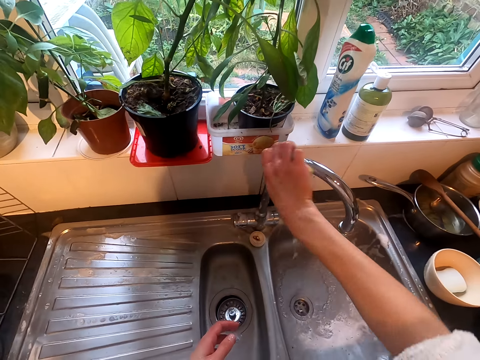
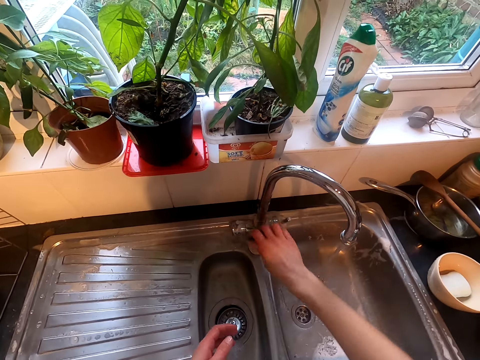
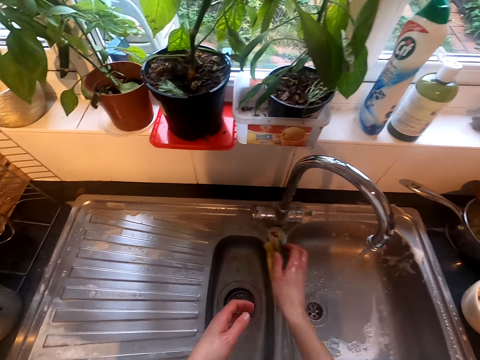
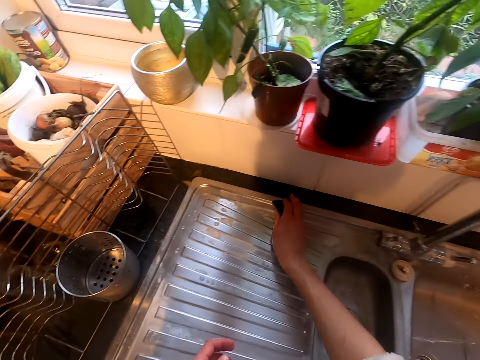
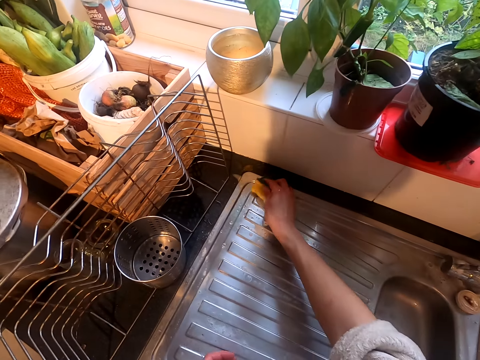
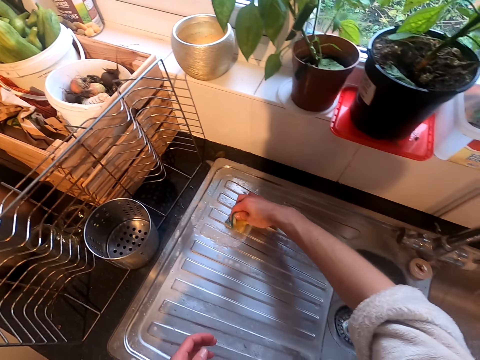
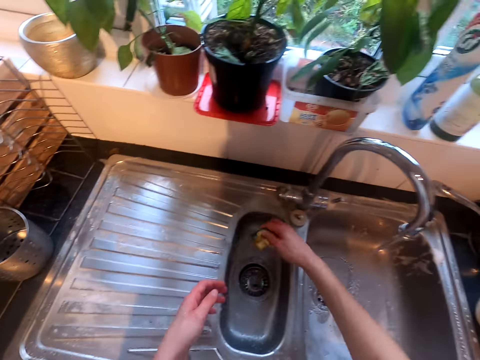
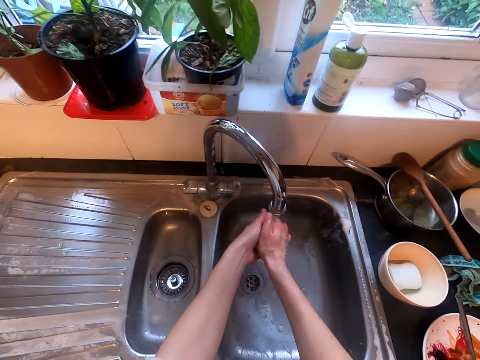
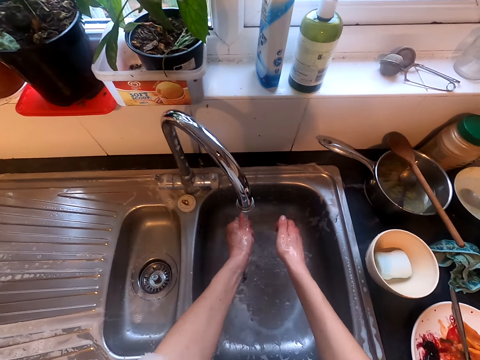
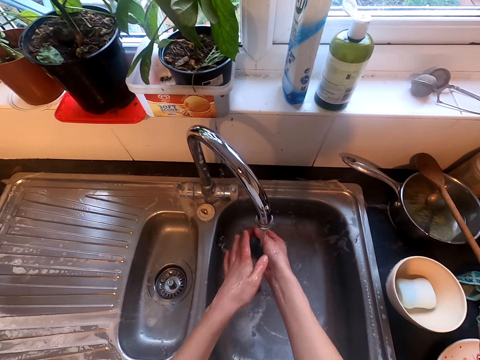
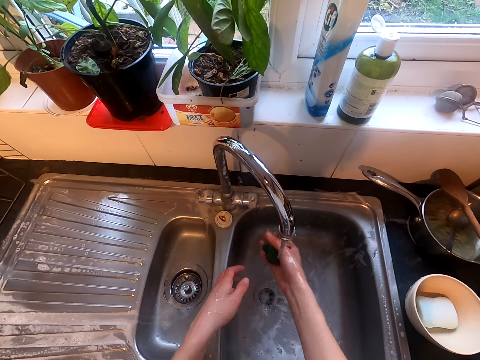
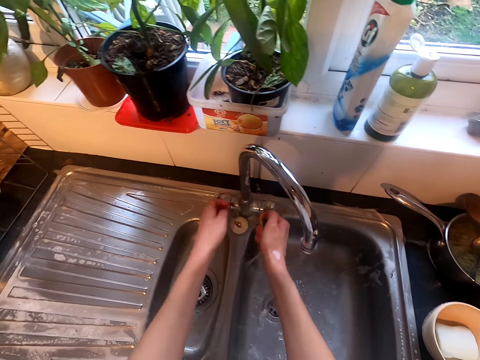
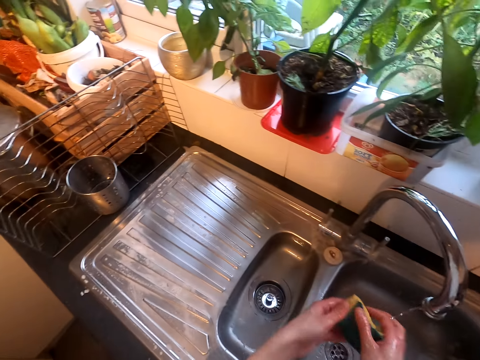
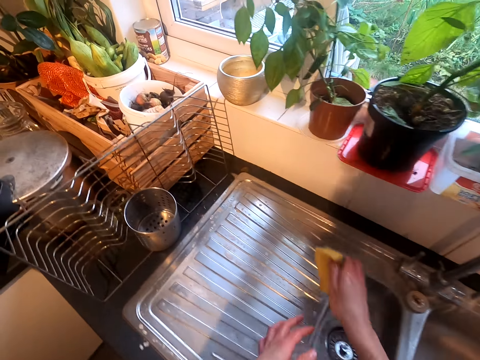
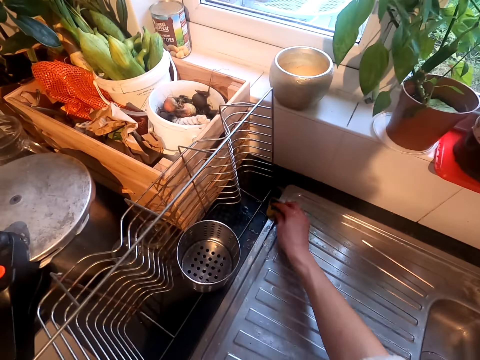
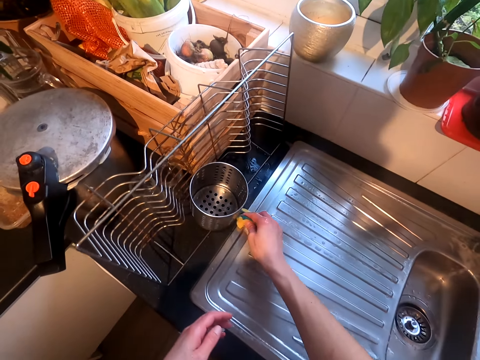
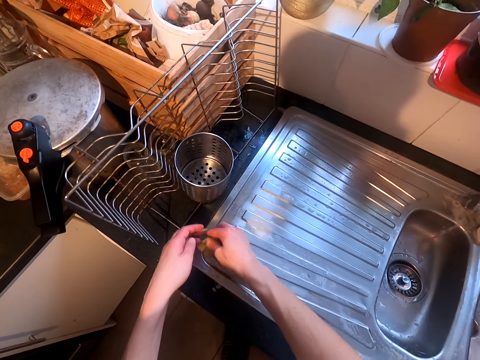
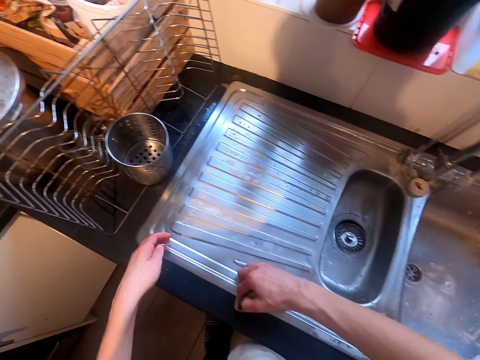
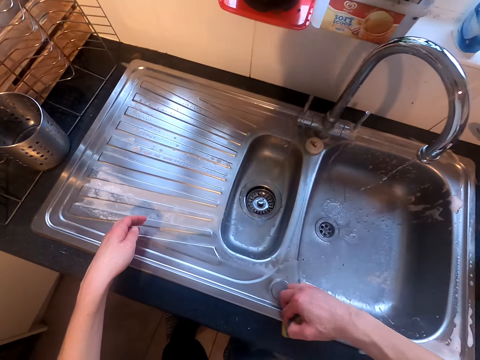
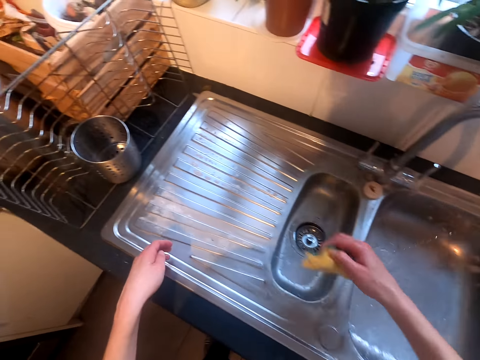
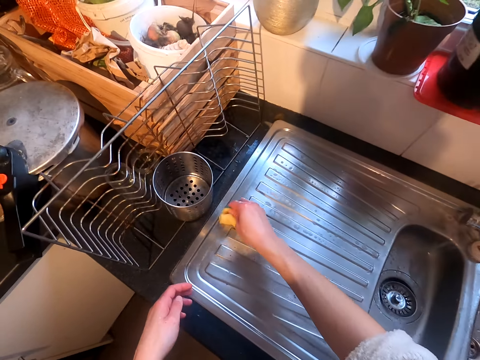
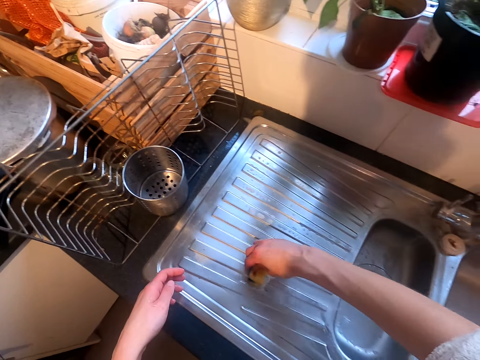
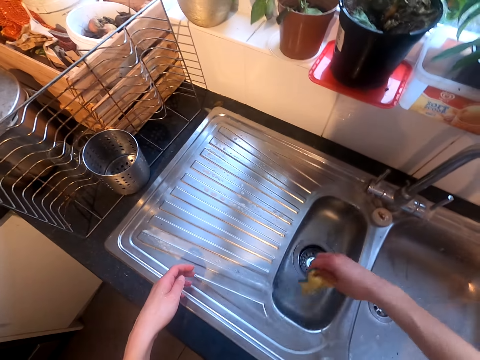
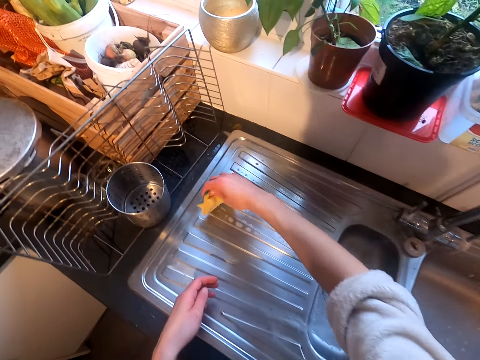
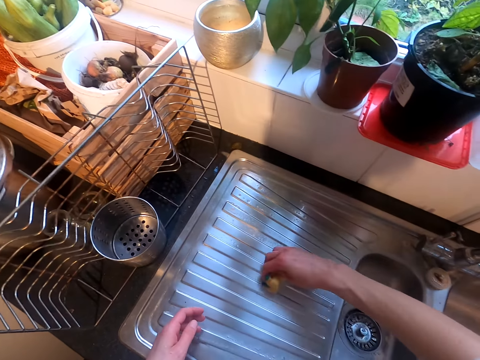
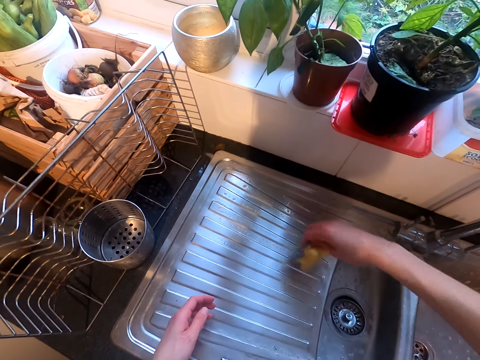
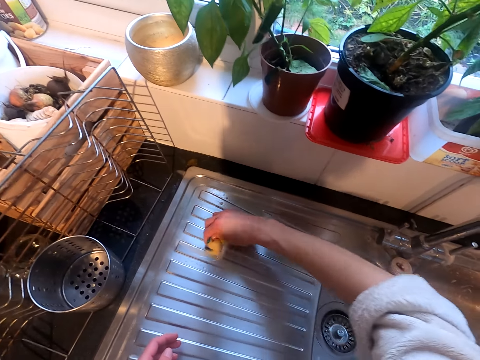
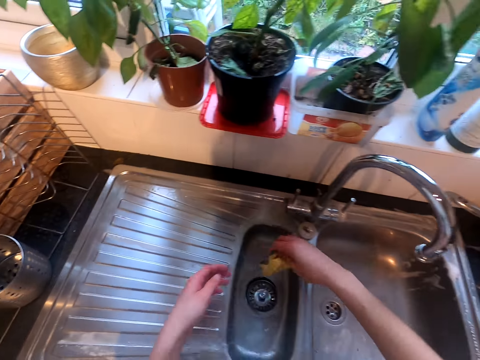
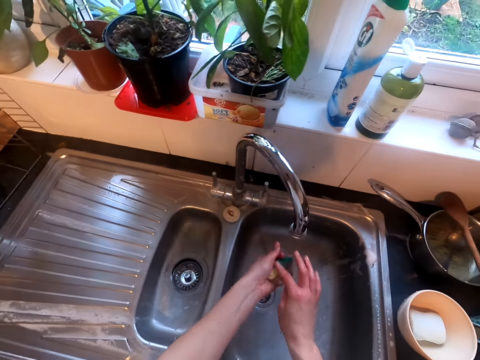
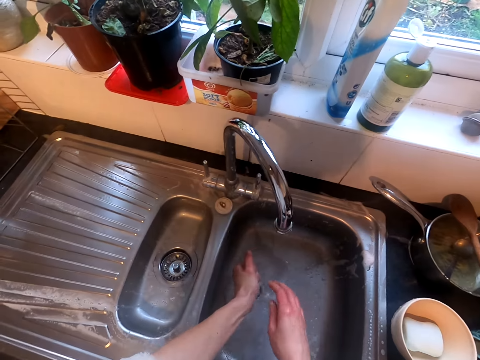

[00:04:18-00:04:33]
The camera wearer cleans the tap. They clean the sink. They squeeze the sponge. They clean the sink top.

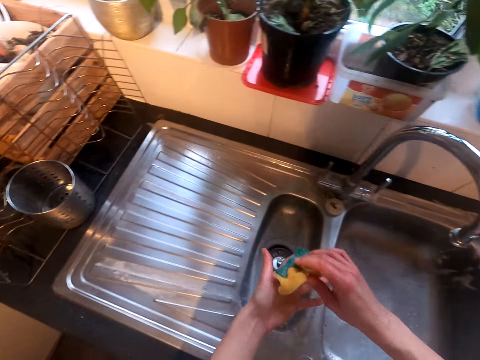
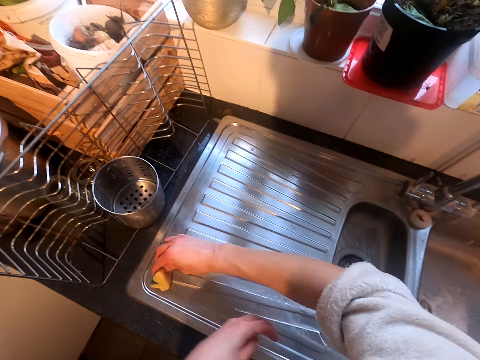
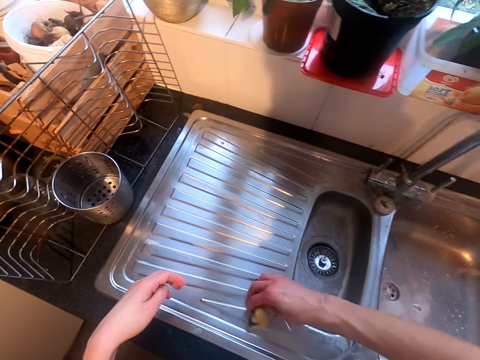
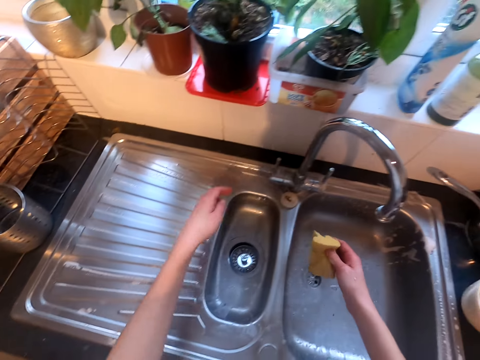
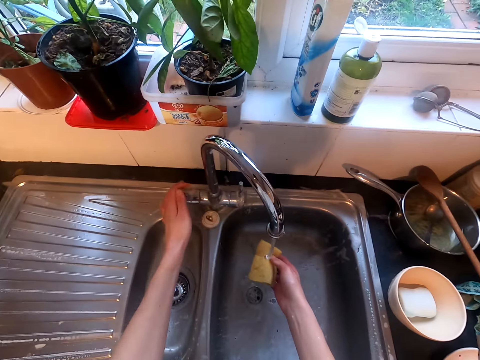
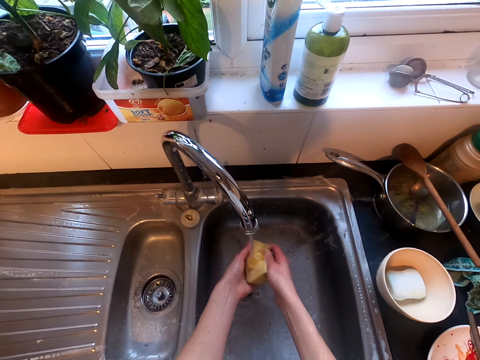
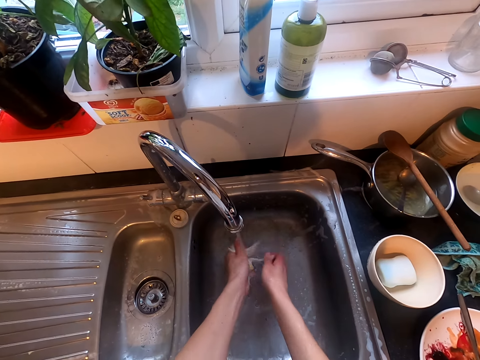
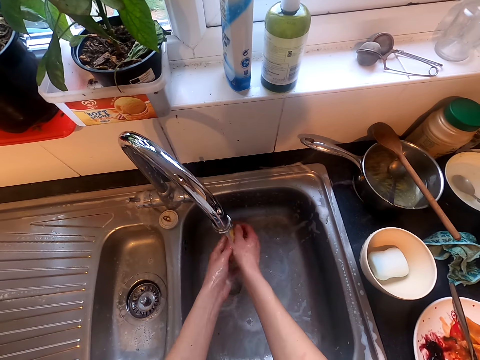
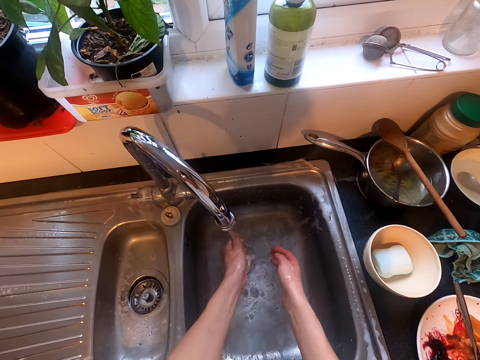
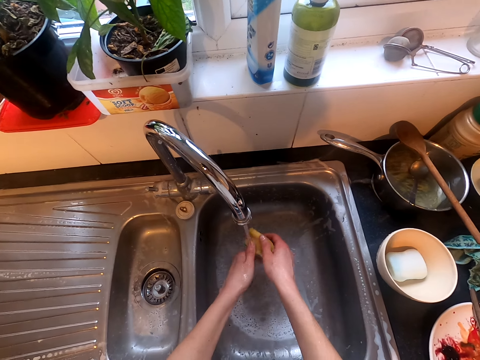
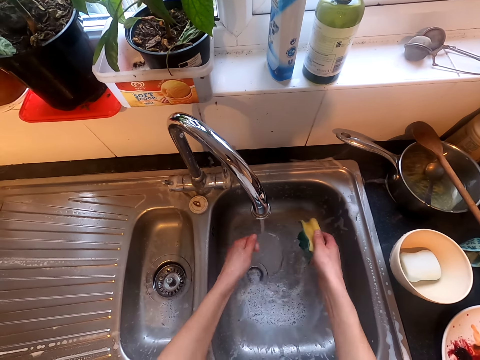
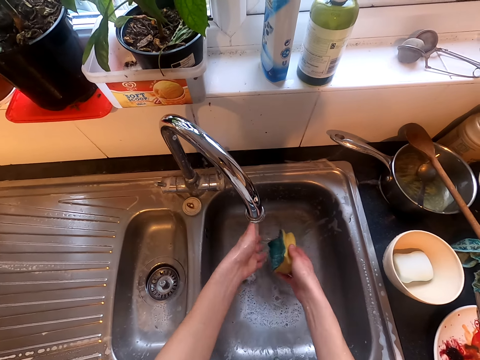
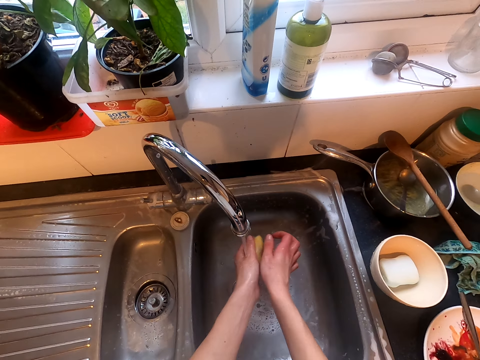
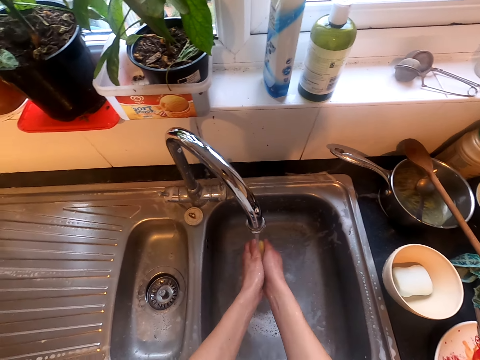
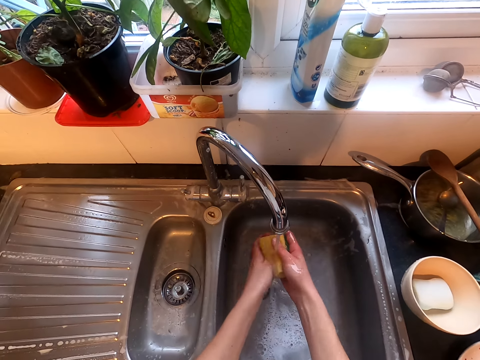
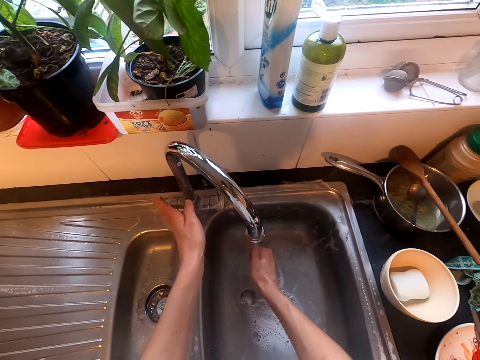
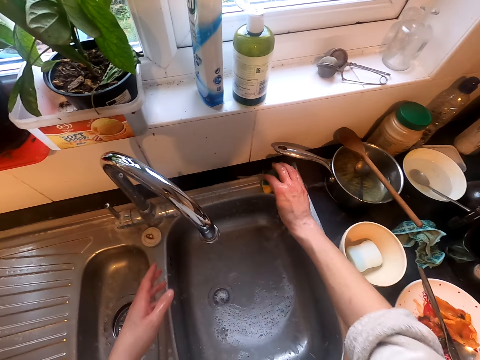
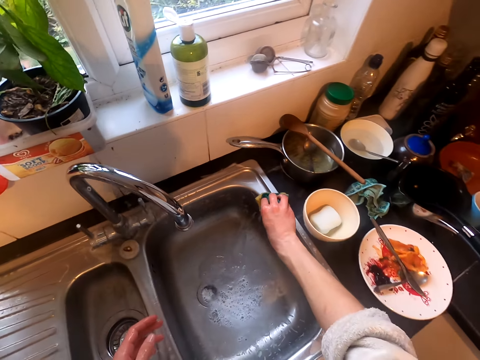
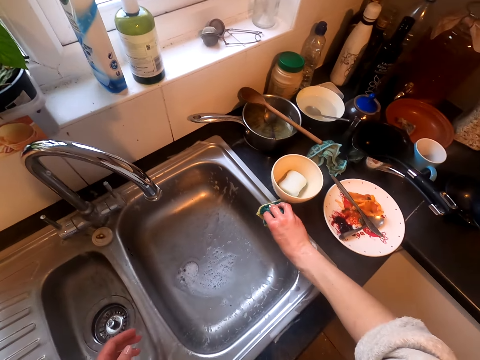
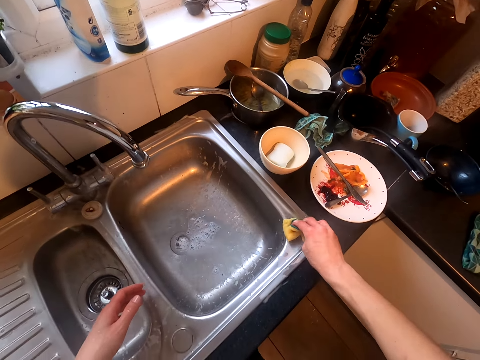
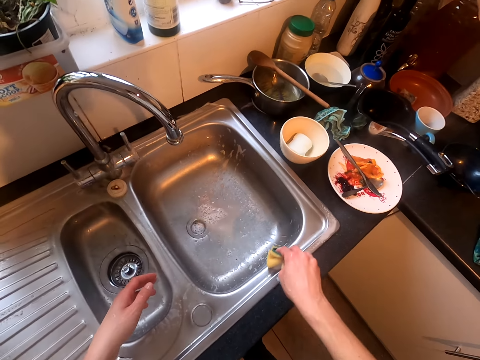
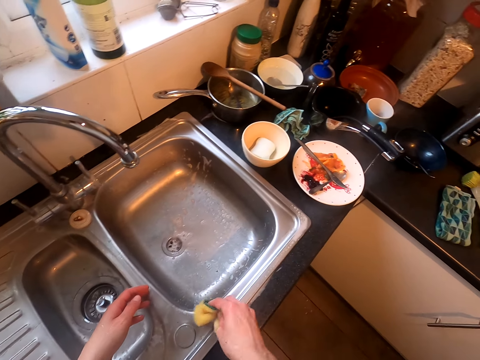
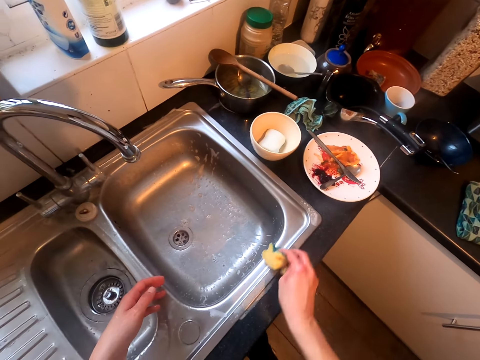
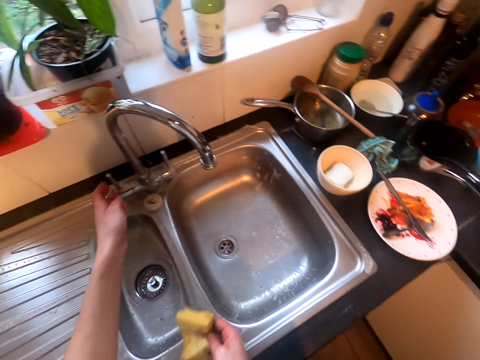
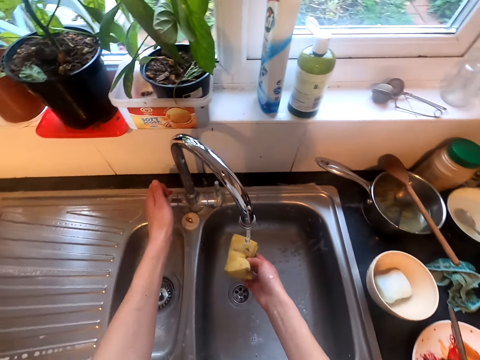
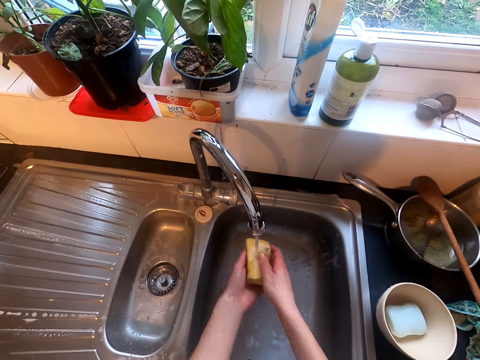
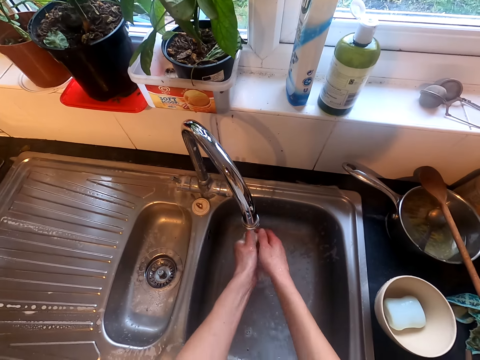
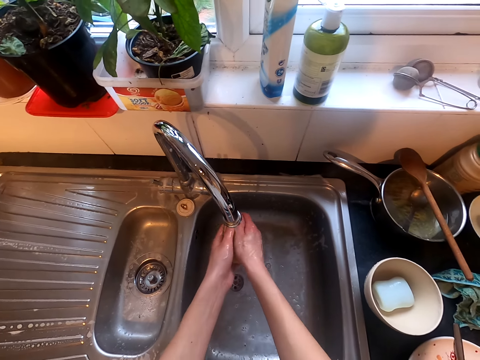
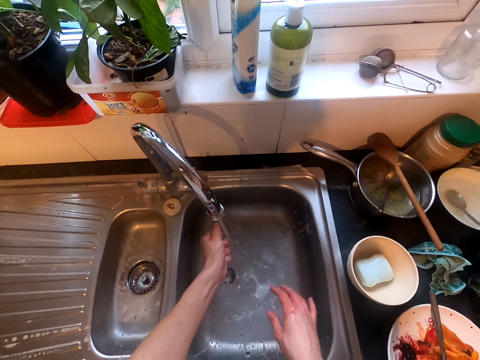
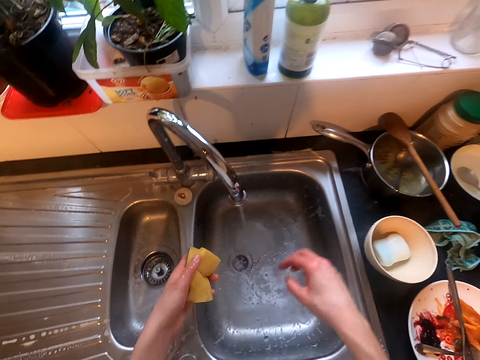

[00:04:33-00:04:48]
The camera wearer opens the tap. They rinse the tap. They close the tap. They wipe the sink surface. They open the tap. They rinse the sponge.
